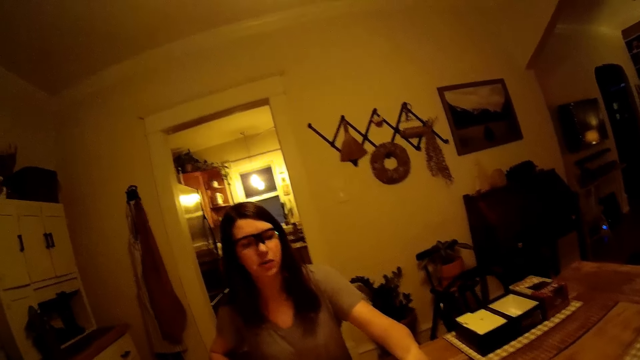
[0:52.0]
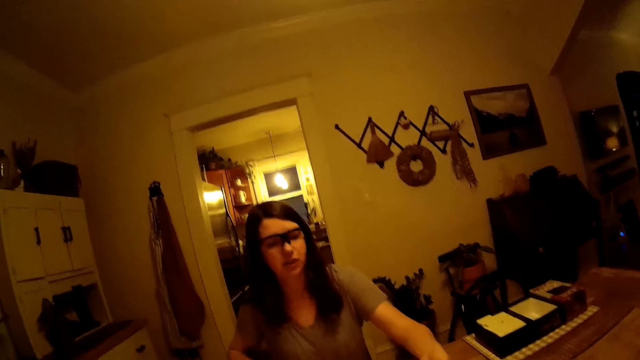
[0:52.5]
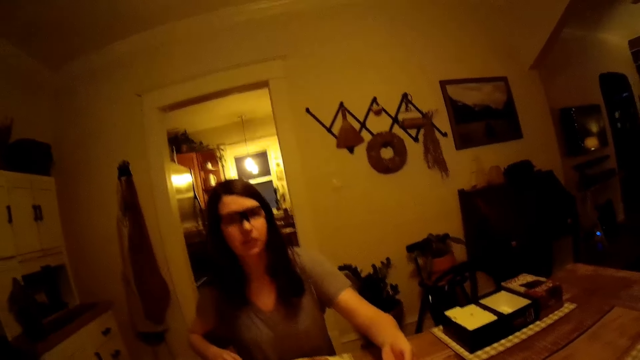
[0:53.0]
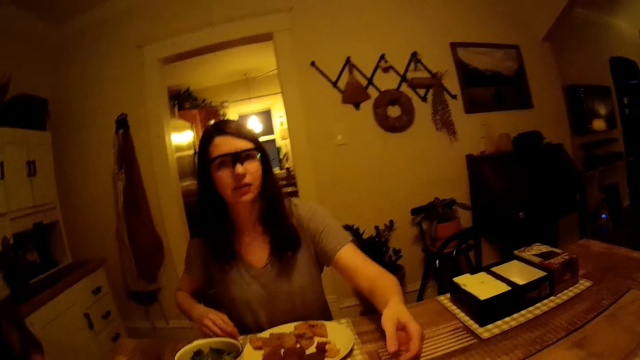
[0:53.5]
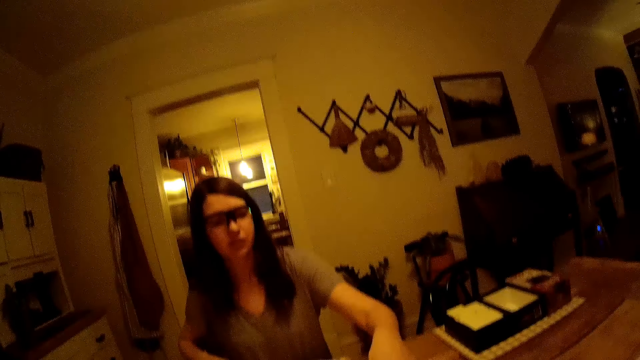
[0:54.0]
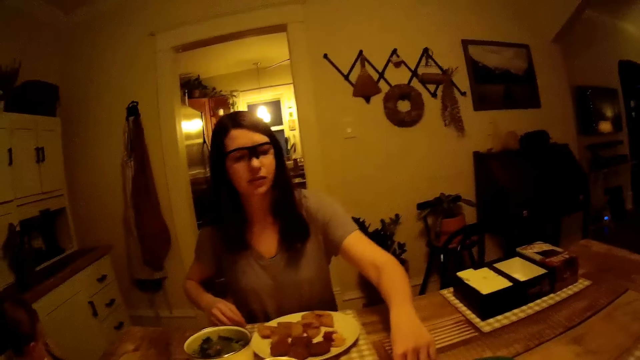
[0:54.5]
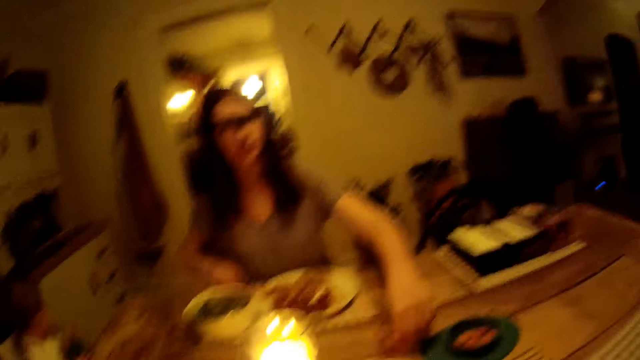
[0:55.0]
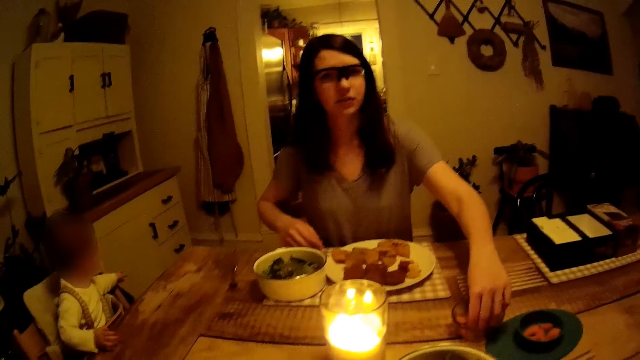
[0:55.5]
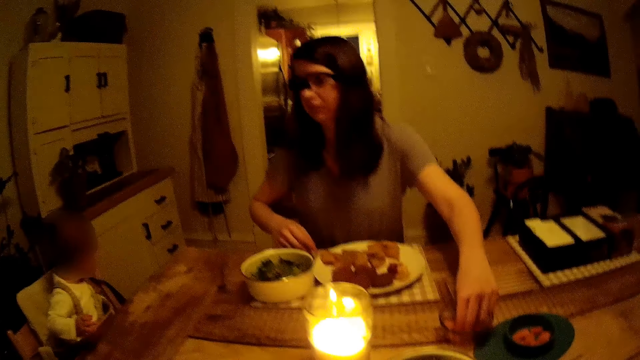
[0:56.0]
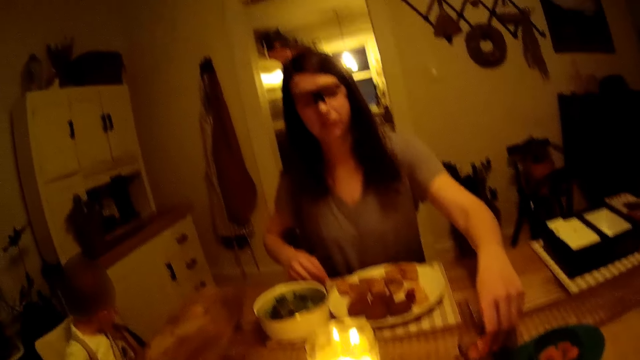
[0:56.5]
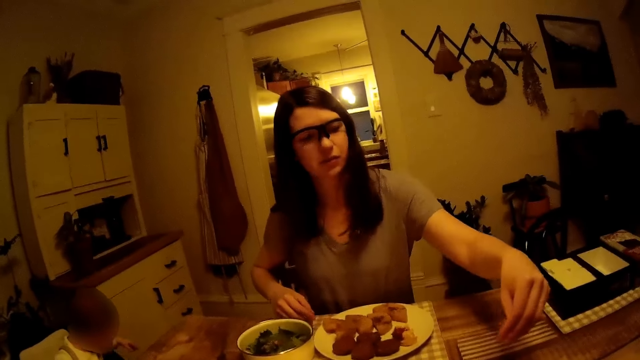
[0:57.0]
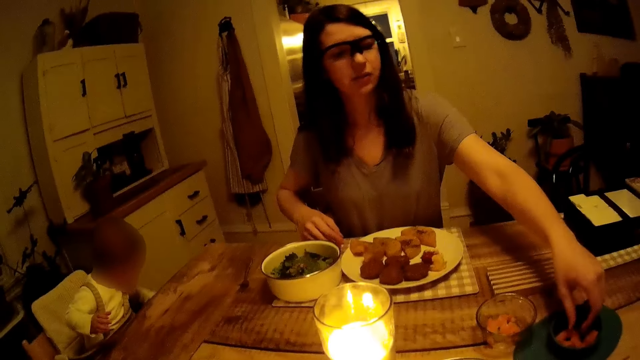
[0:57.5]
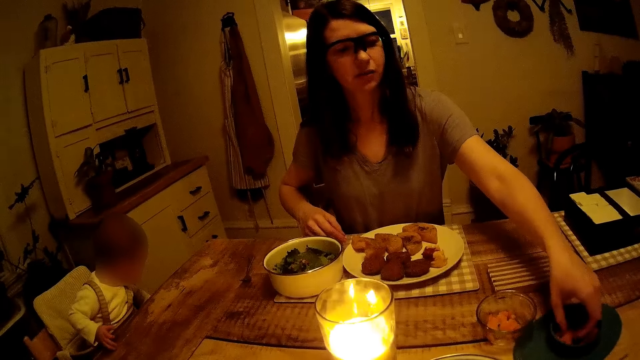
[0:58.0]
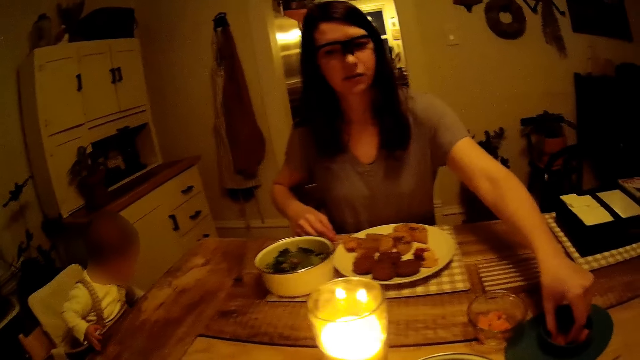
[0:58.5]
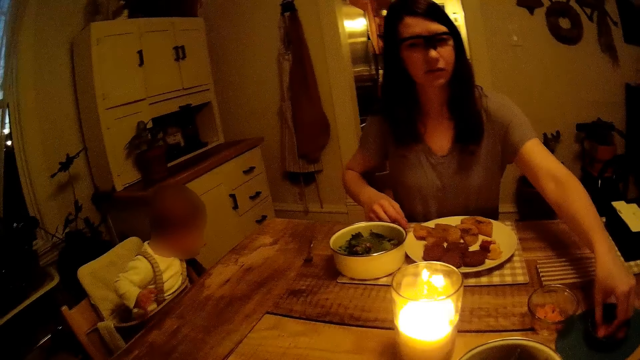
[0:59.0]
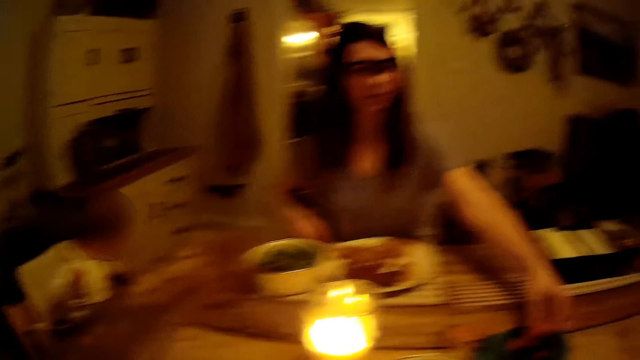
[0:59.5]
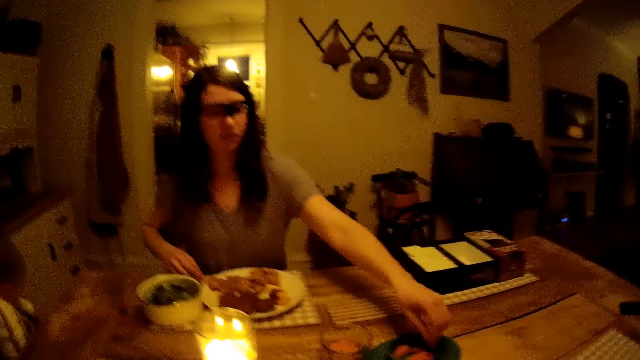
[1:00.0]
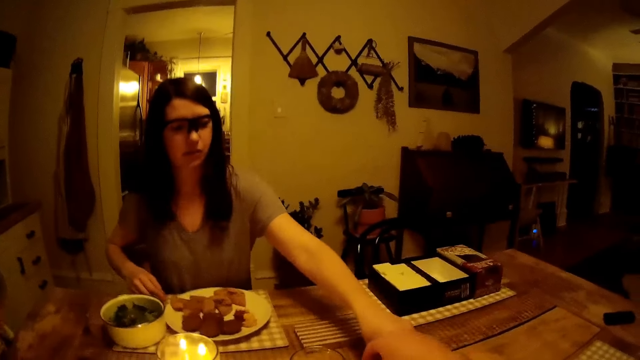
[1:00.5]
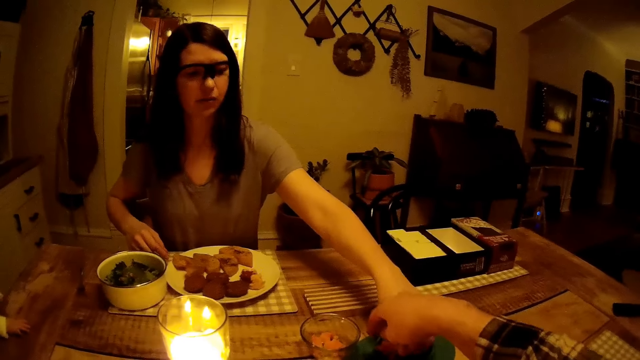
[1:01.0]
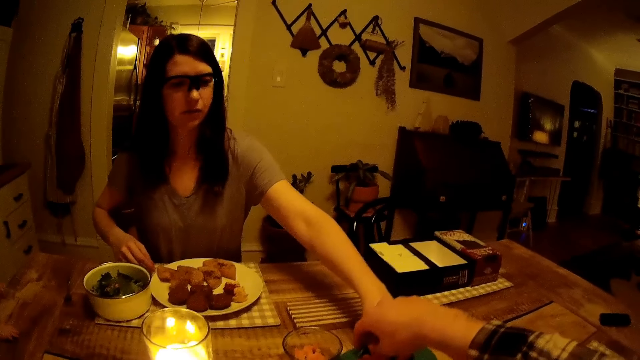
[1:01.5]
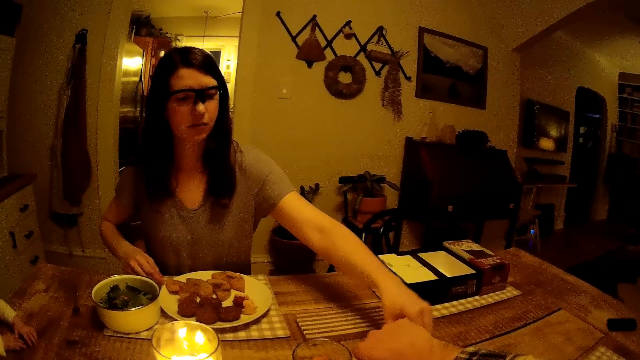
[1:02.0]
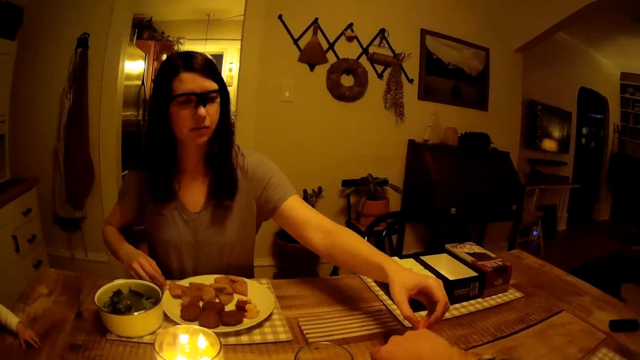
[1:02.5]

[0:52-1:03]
A baby plays. A woman carries meat from the plate. The woman mixes food. The woman carries the meat from the plate. The camera wearer carries the meat from the plate. They put a hand on a bowl.

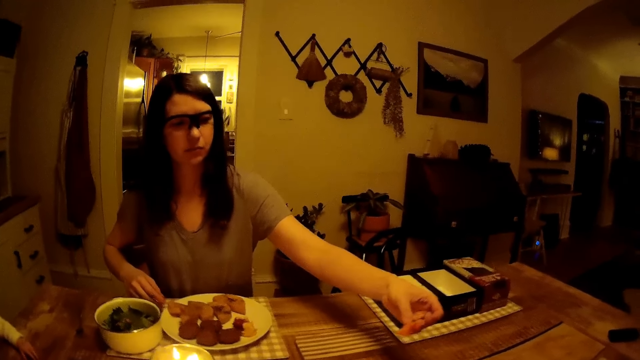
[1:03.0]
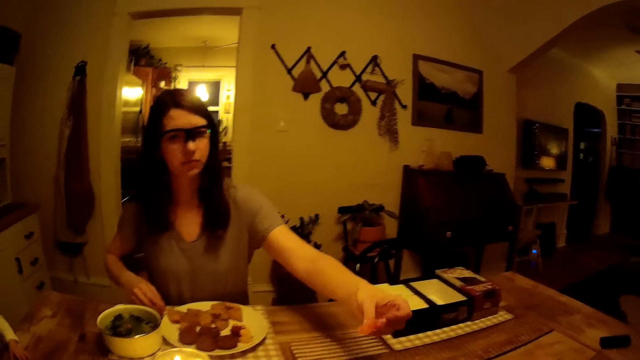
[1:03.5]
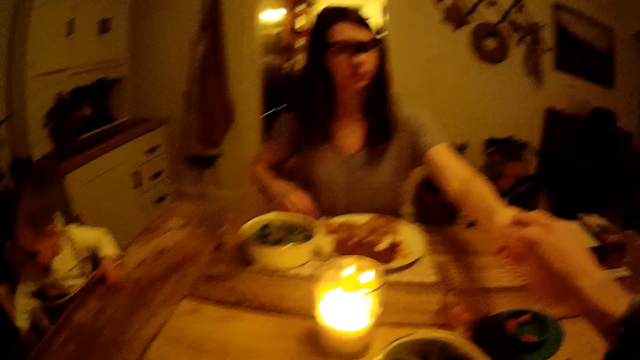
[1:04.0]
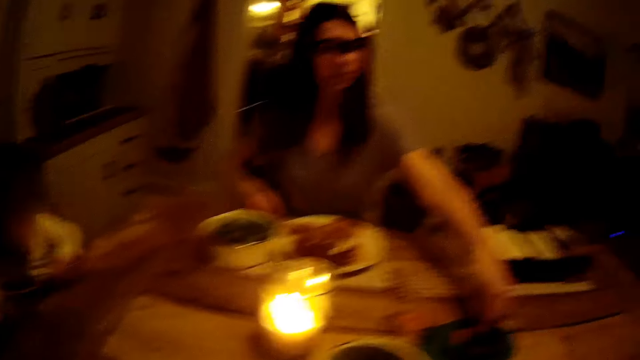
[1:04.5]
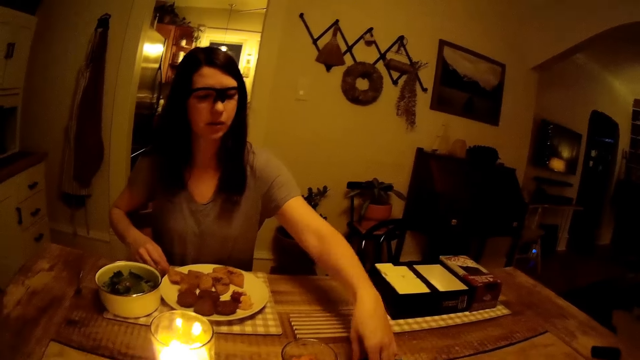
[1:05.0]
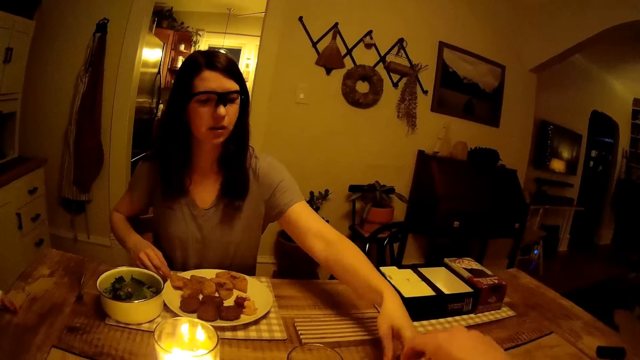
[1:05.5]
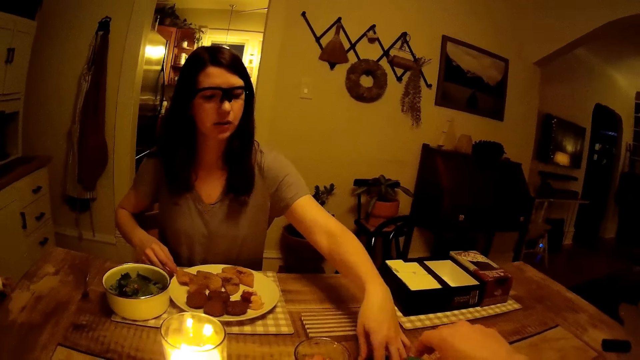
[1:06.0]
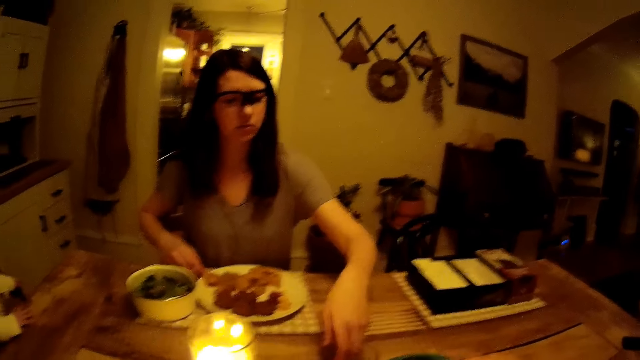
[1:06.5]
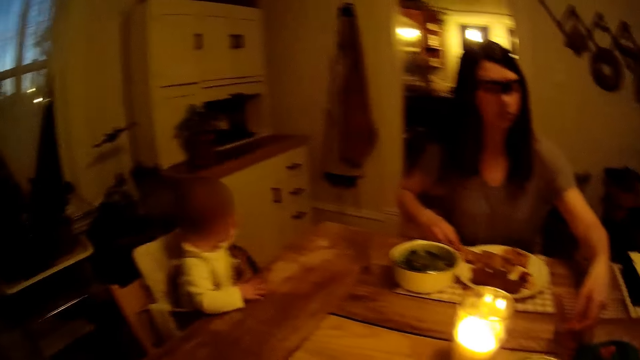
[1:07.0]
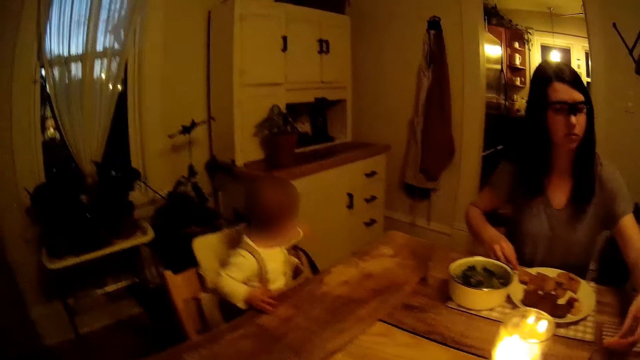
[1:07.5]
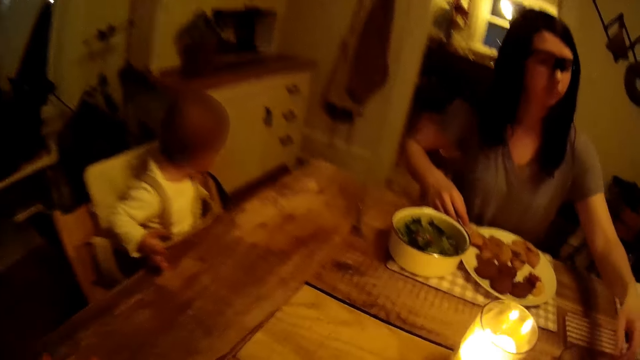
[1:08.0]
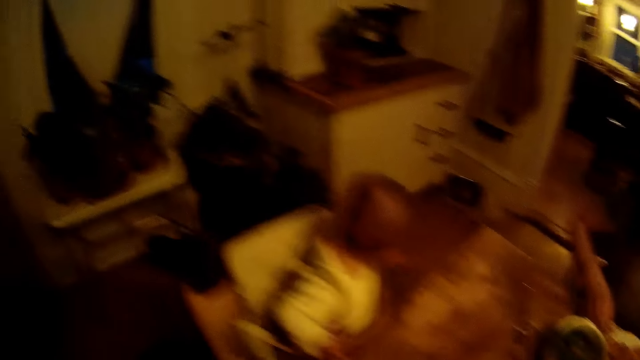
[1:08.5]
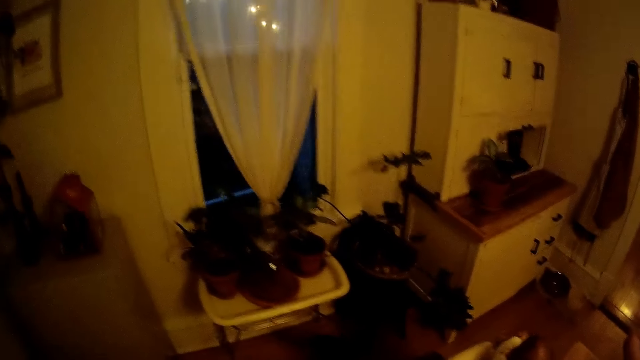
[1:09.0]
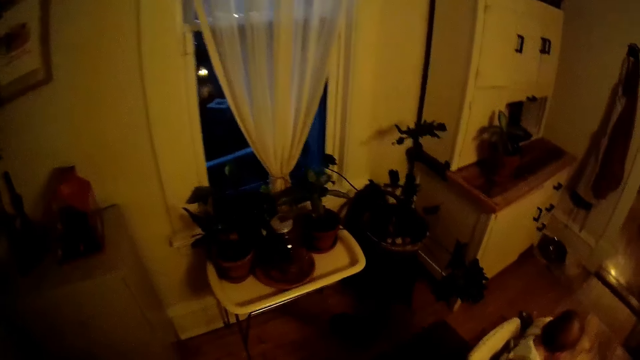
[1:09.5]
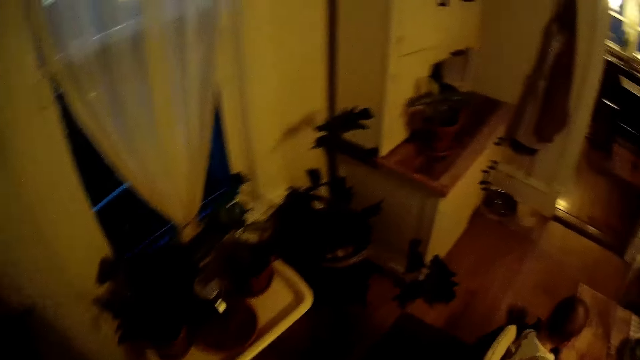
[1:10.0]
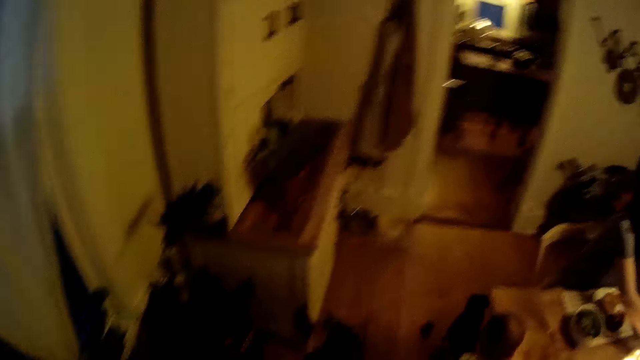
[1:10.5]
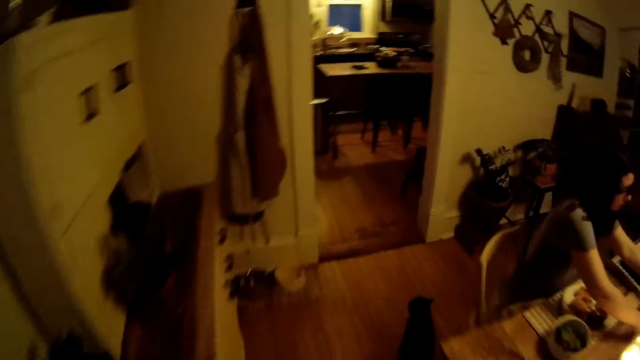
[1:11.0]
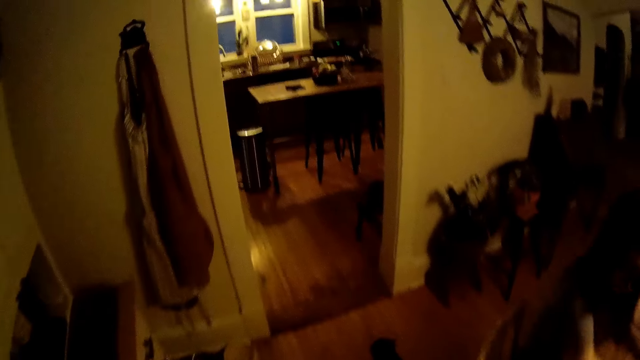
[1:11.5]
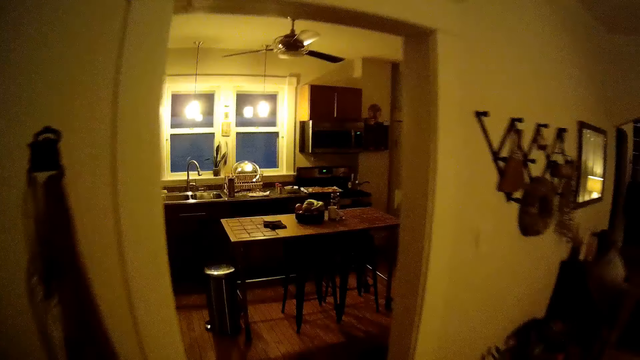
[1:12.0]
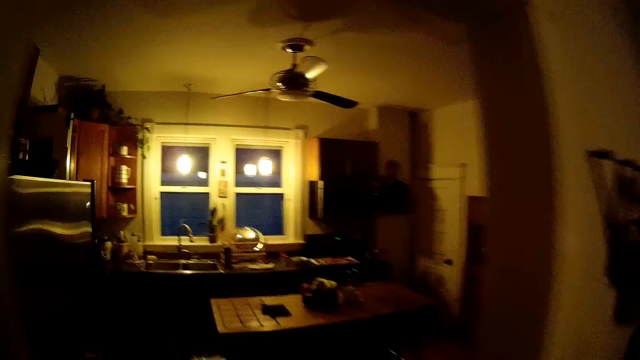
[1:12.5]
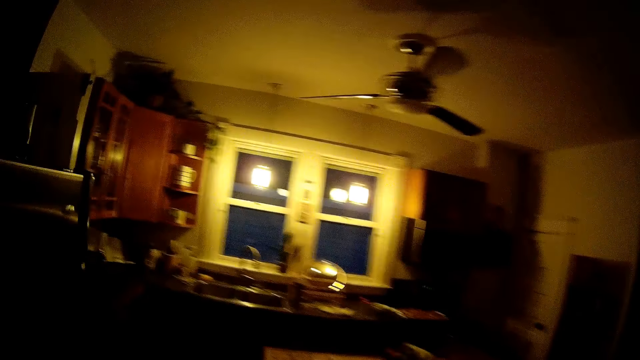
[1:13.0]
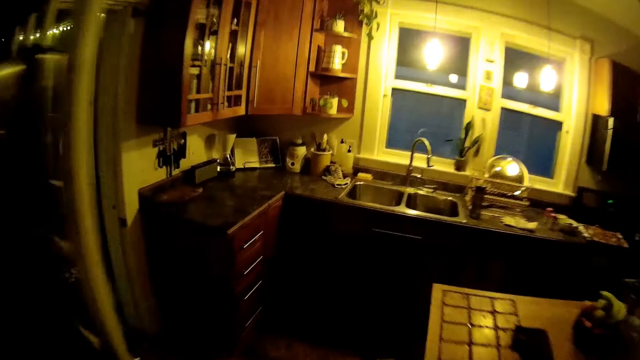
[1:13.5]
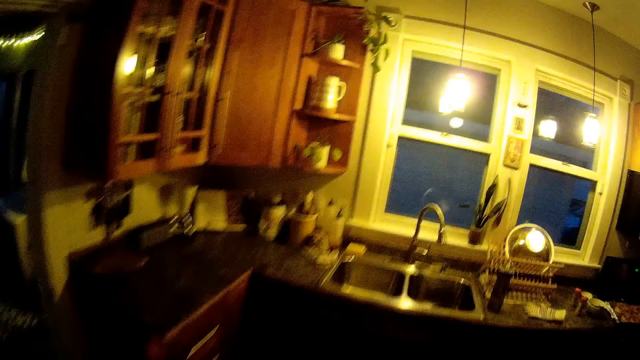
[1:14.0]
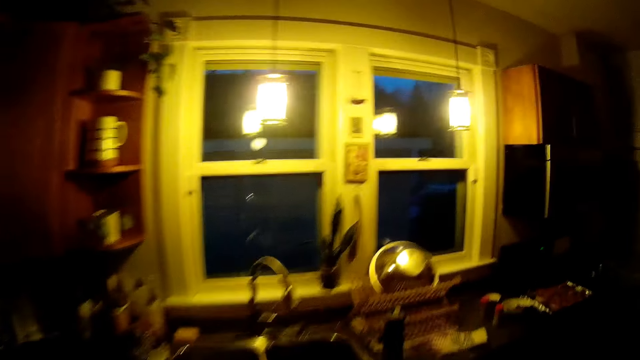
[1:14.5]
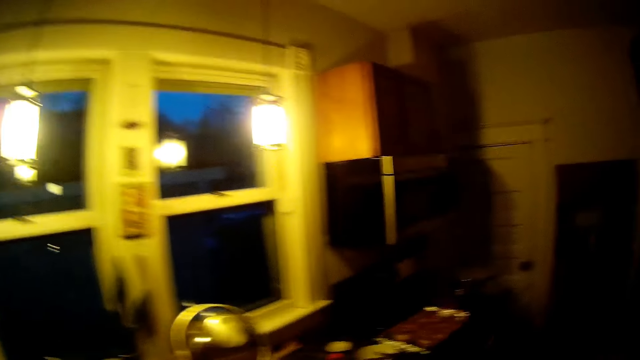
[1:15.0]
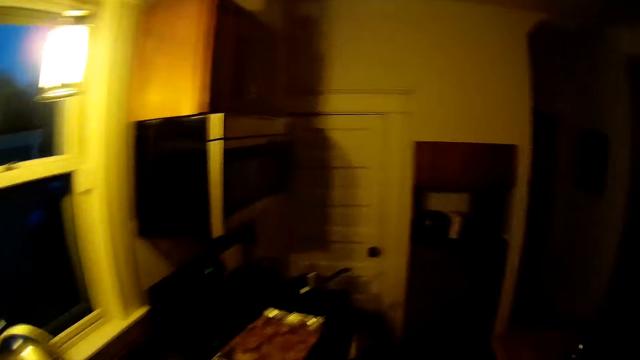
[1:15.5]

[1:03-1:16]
The camera wearer picks up food from a woman. The woman mixes the food. The camera wearer walks to the kitchen.
